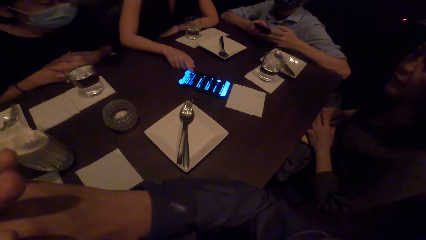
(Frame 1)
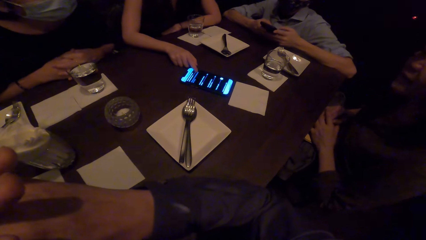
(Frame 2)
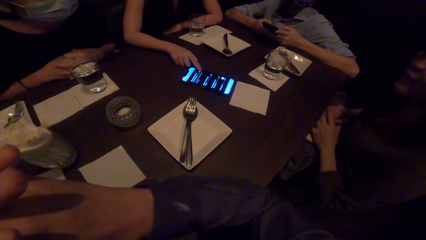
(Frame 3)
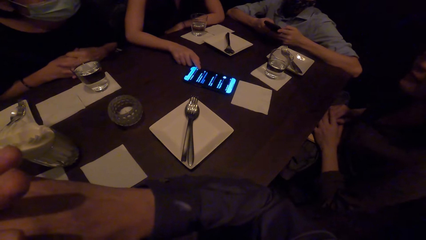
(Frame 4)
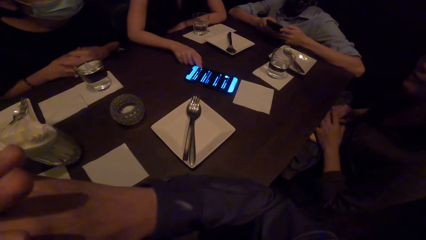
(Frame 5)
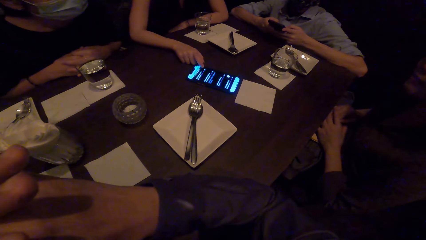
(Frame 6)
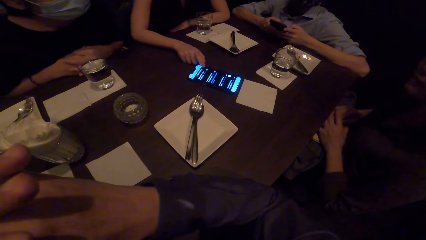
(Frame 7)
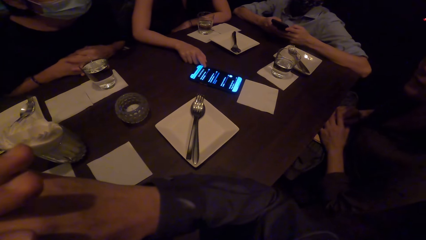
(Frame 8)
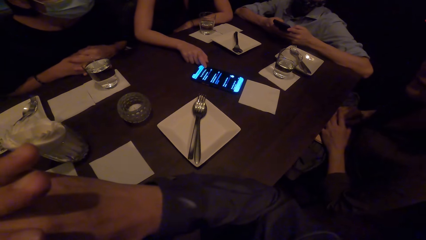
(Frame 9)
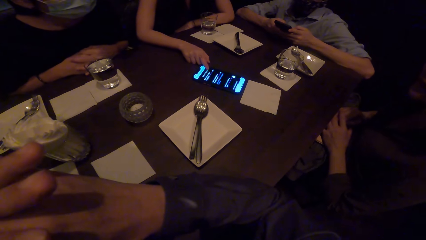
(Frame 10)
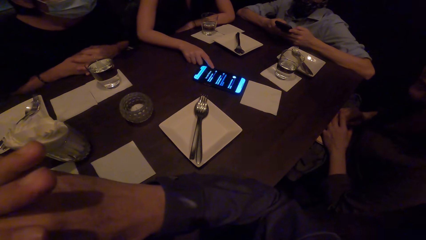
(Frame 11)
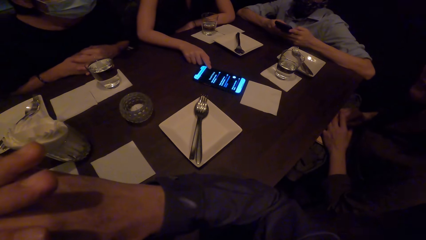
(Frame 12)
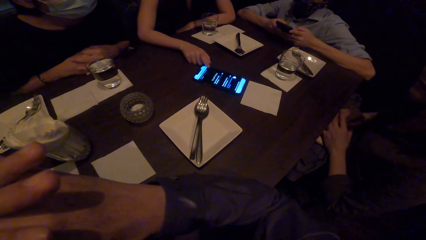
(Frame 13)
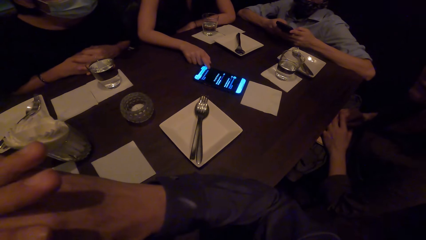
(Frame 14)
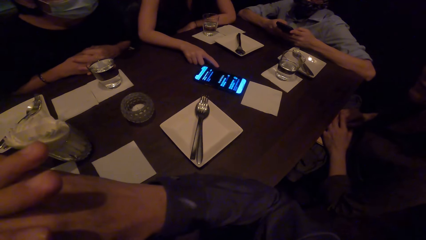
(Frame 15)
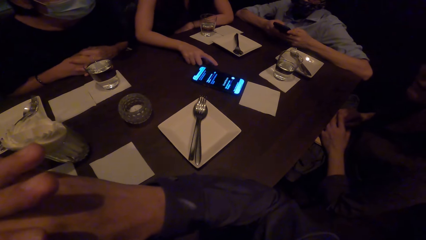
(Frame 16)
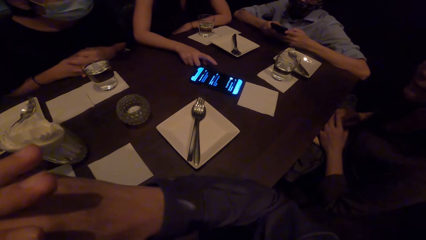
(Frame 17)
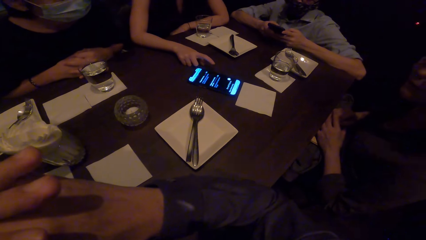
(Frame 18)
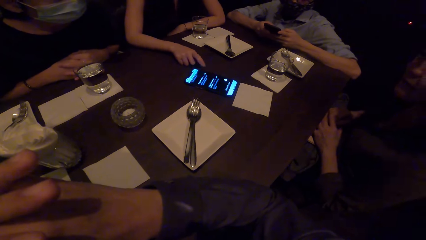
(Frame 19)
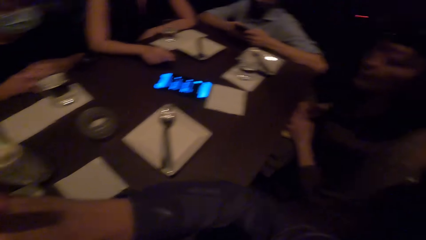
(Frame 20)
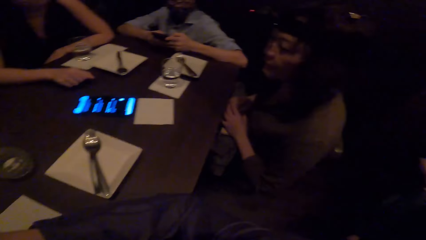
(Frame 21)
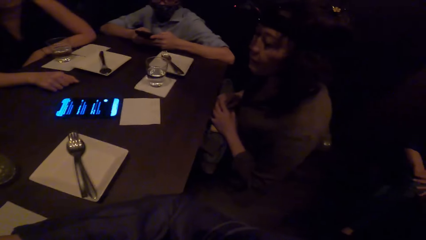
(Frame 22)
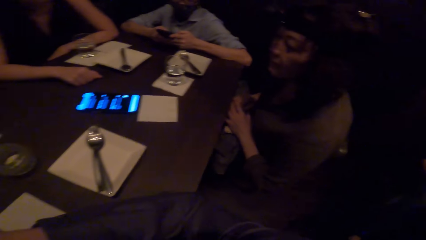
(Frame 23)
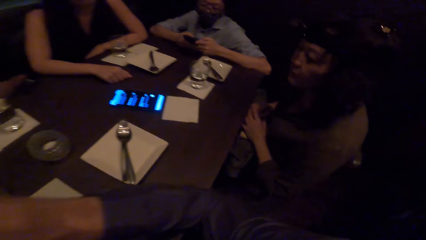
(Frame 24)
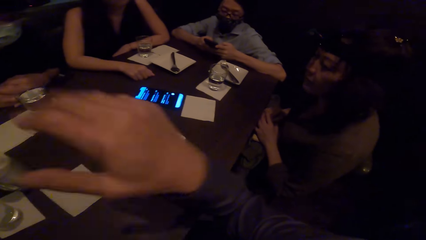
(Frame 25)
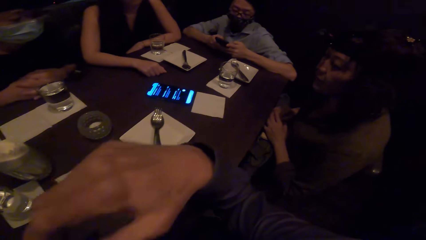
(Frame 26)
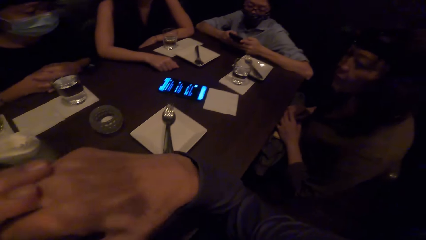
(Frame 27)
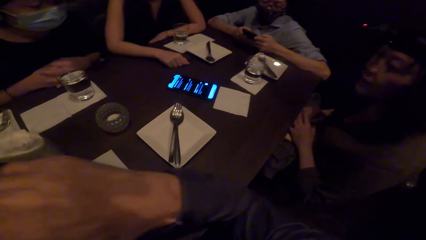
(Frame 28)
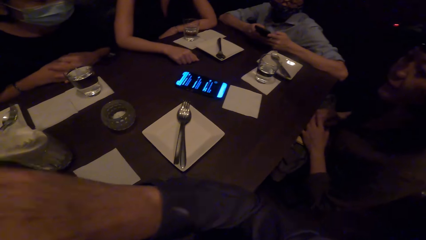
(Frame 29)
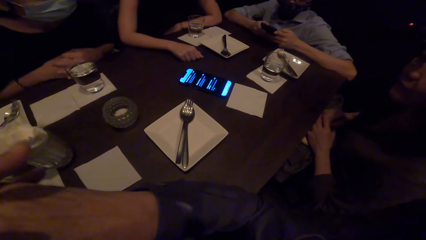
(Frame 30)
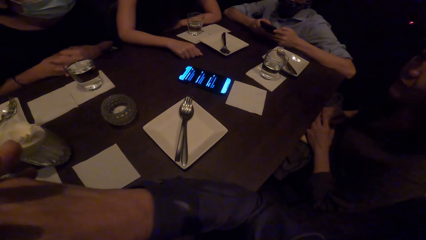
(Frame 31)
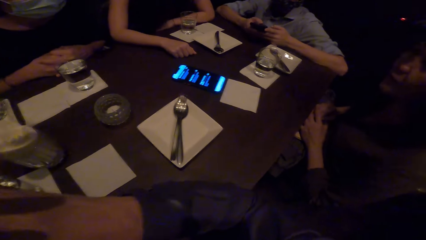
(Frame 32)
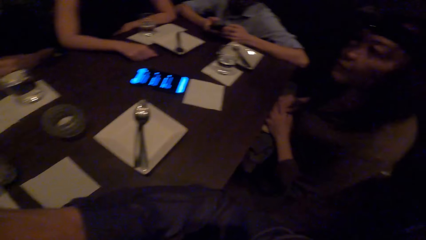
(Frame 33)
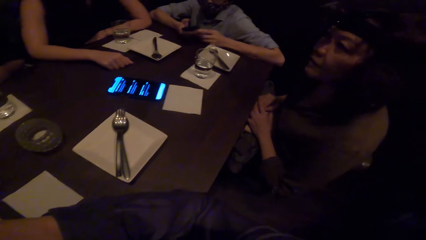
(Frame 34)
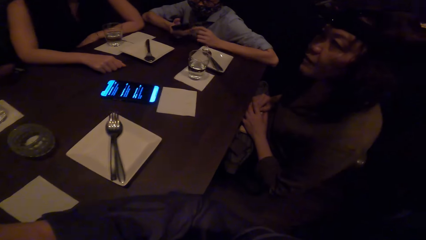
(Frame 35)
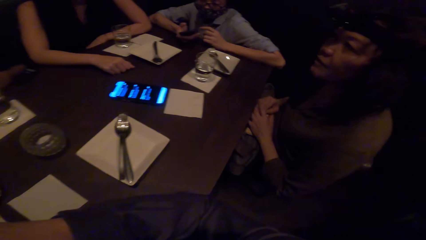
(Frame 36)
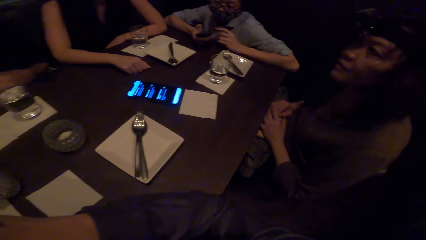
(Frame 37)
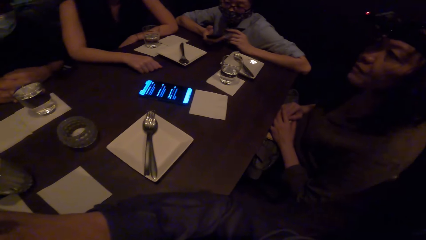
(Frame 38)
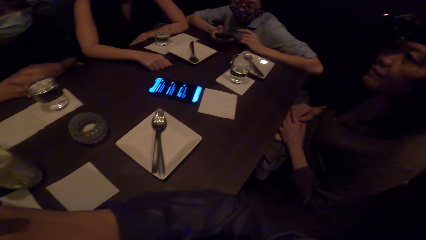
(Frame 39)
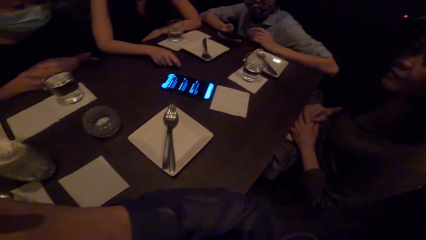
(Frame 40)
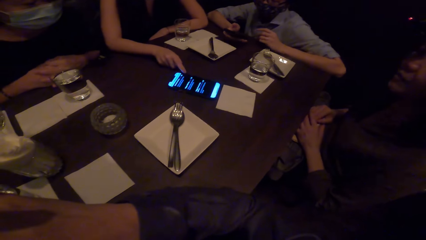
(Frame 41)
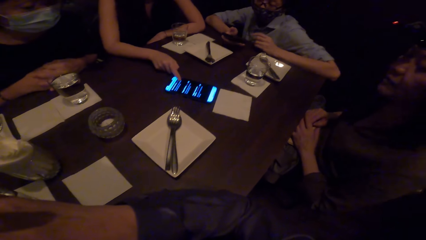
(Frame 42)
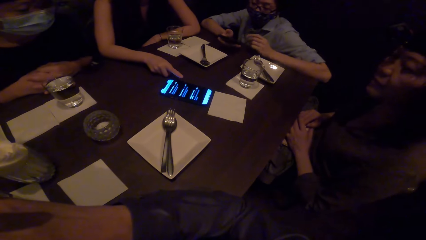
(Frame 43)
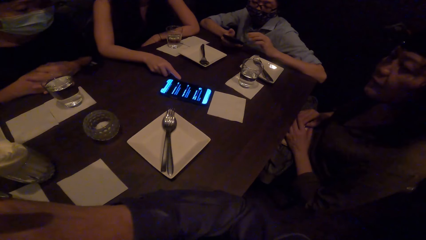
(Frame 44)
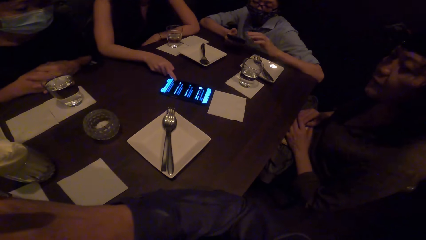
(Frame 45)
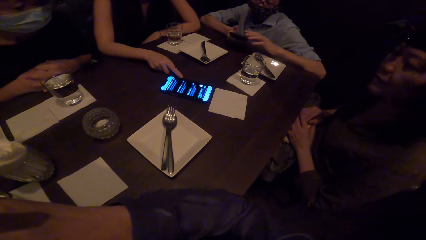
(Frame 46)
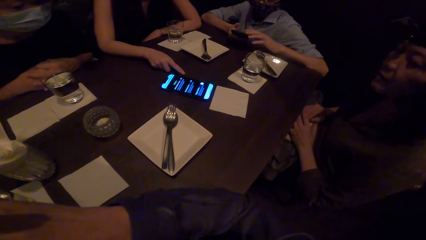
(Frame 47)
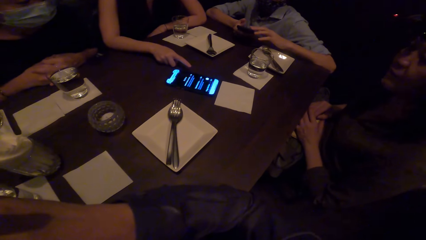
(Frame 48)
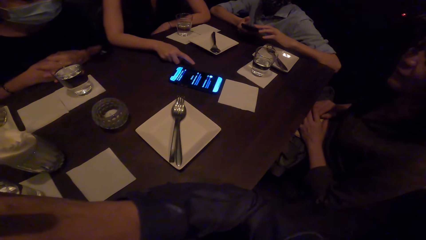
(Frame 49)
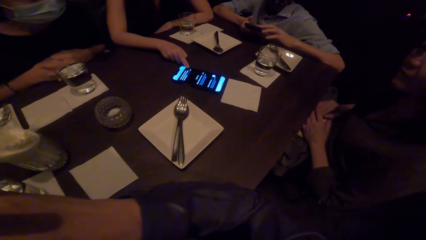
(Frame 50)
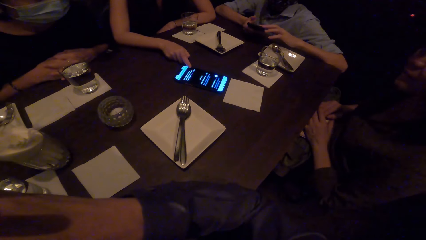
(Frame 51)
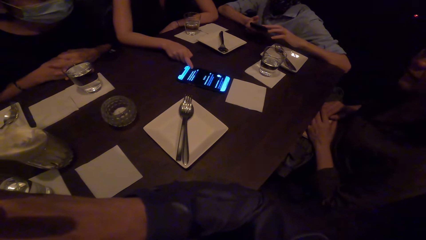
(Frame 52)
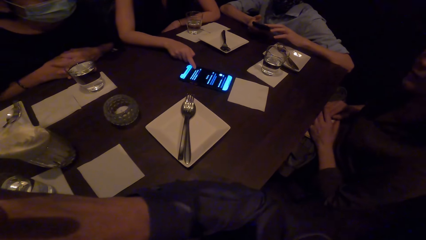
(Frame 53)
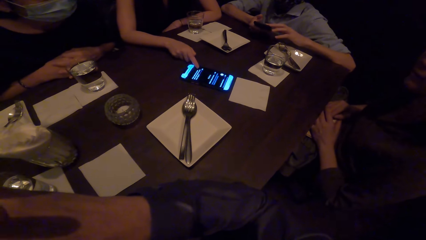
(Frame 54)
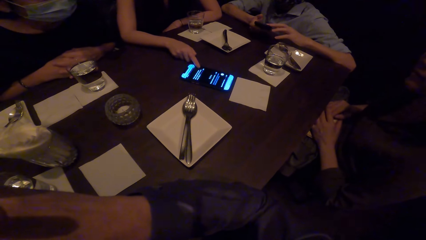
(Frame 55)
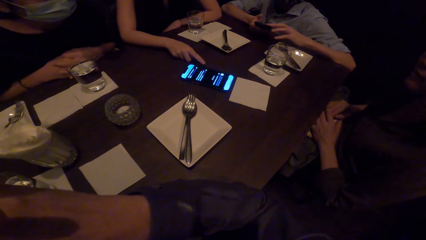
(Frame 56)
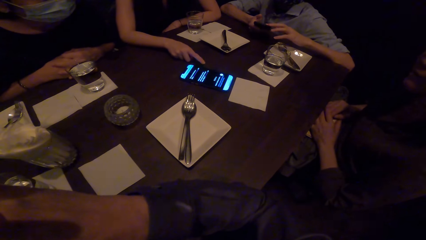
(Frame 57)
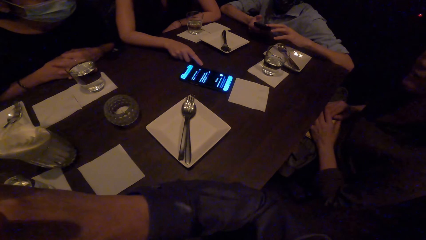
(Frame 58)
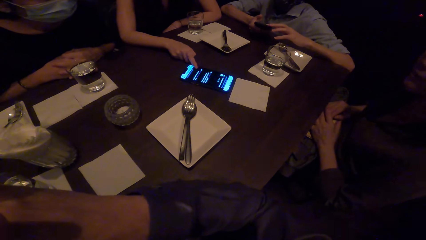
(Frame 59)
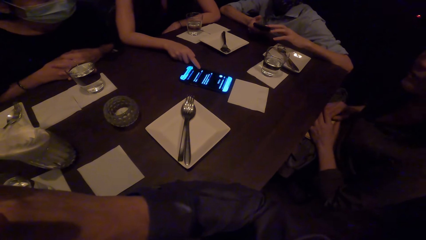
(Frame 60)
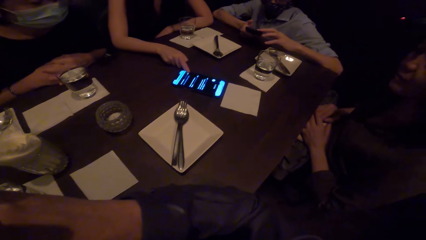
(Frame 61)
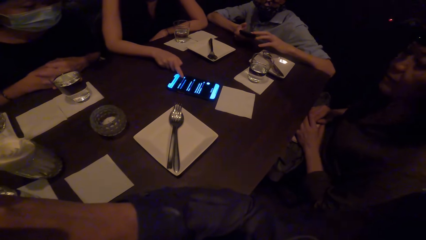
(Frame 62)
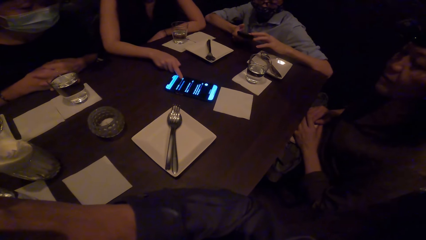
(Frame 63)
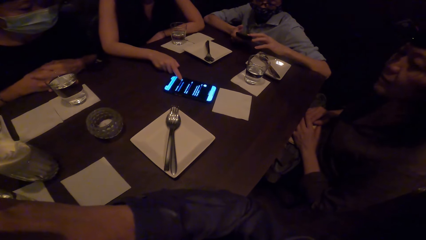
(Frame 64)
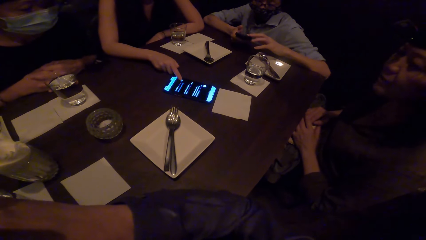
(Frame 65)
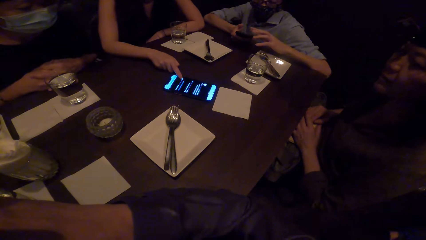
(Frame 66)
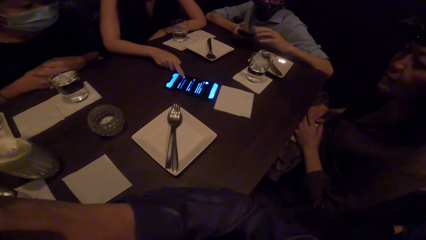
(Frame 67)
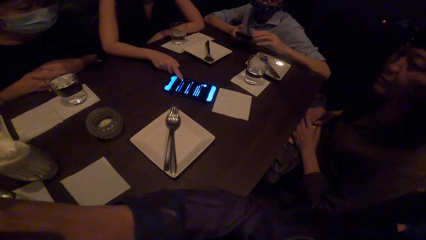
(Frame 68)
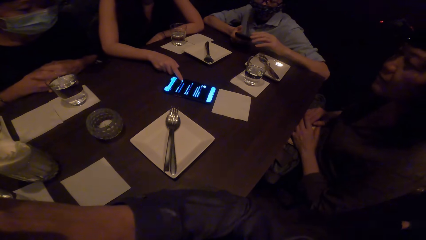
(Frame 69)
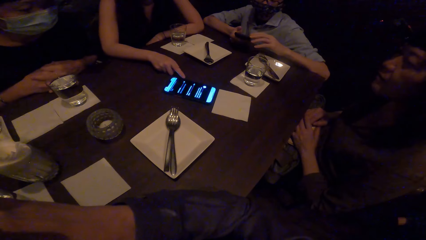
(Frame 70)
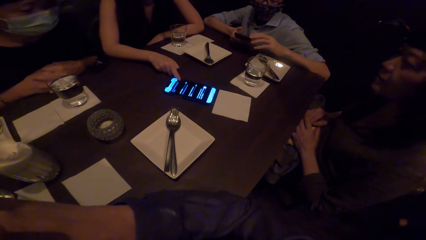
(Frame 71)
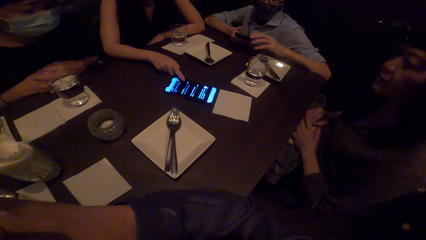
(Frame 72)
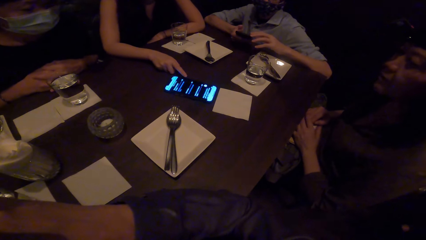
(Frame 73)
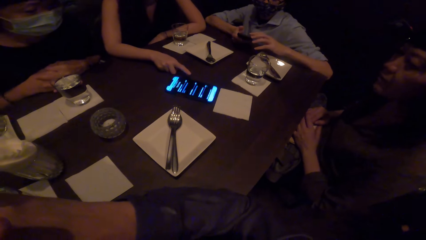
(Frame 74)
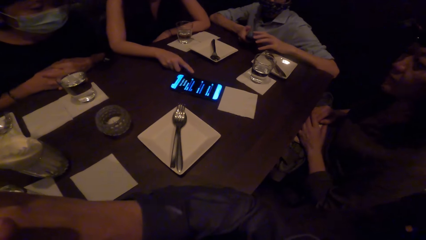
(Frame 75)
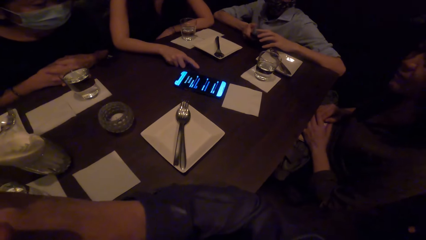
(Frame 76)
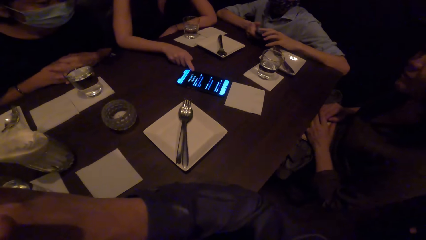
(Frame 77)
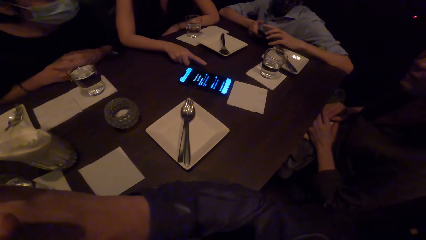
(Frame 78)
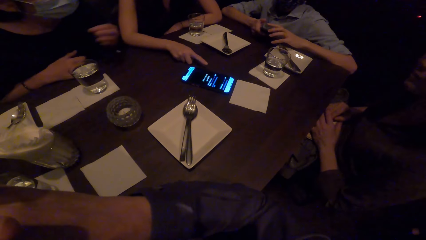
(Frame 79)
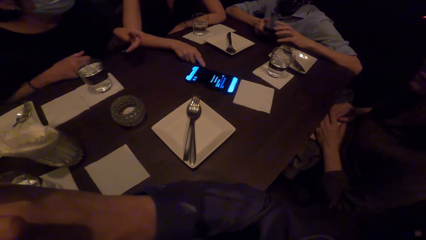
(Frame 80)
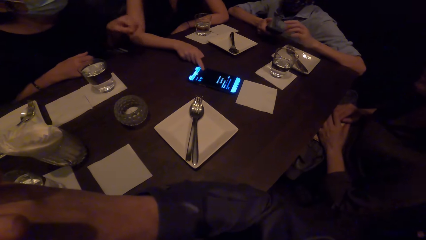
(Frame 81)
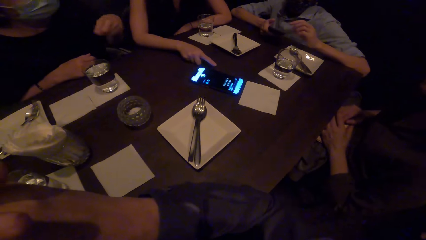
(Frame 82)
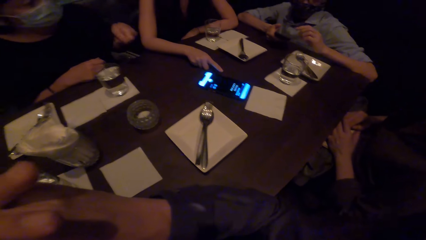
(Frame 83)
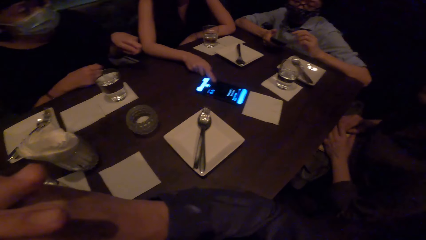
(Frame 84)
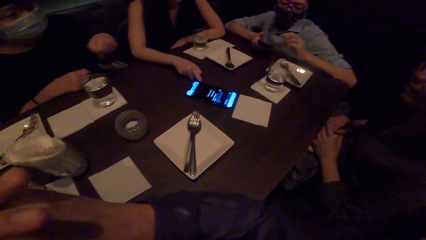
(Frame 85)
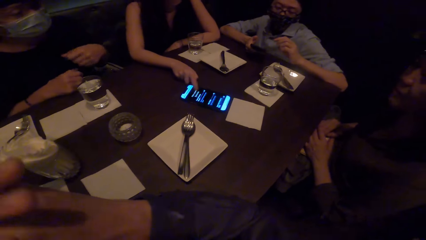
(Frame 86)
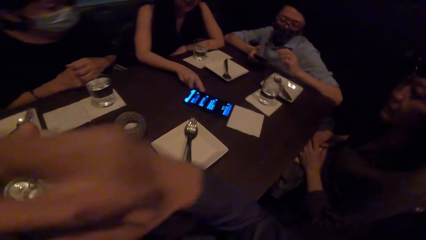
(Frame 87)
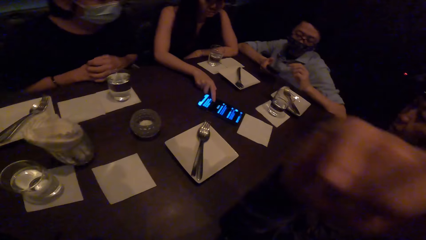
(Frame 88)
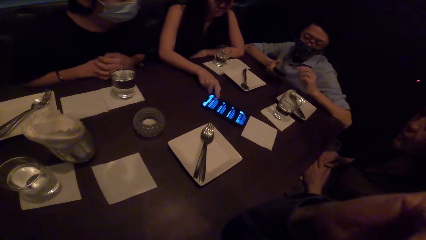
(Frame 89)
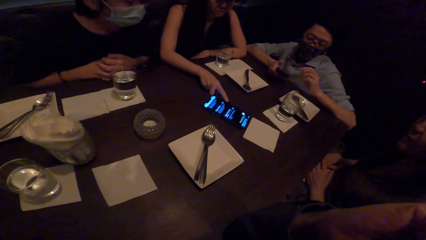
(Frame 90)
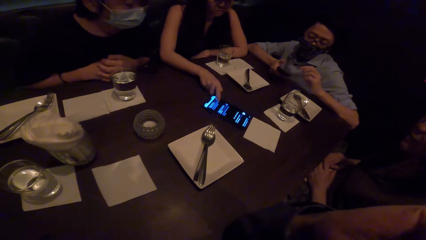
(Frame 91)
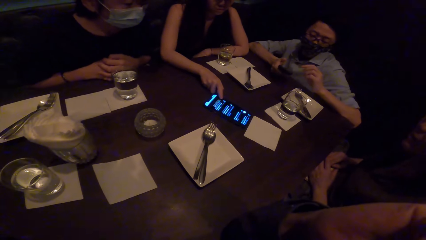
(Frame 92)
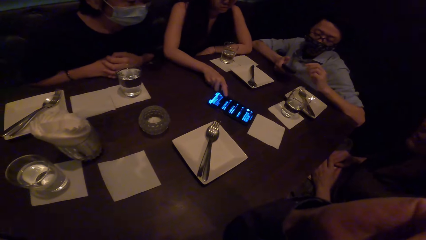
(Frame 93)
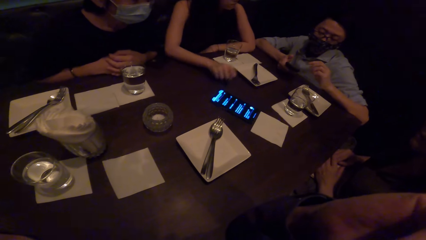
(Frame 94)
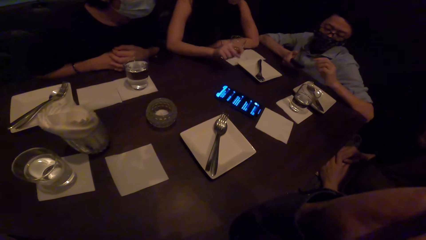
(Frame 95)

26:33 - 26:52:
A man operates the phone in his hands. A lady operates the phone on the table. The camera wearer does hand movements. He holds his hands together. The lady operates the phone. Another lady gestures and converses. The first lady operates the phone. The camera wearer holds his hand above his head.
